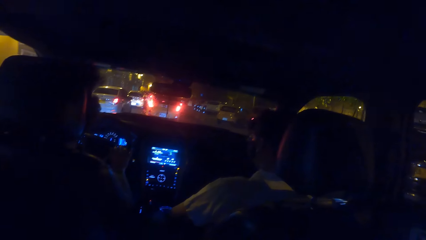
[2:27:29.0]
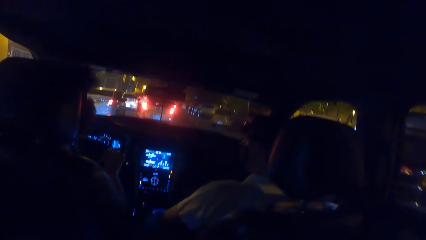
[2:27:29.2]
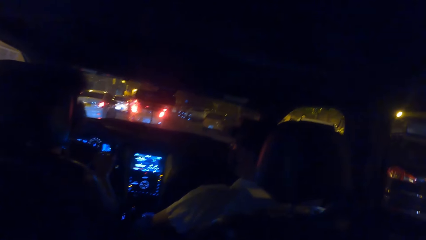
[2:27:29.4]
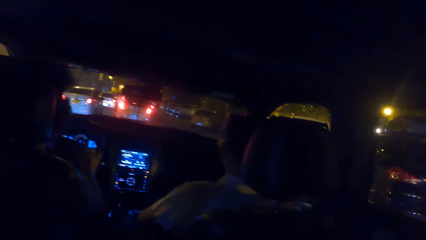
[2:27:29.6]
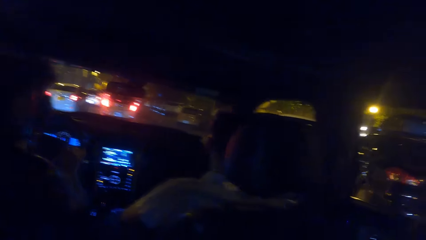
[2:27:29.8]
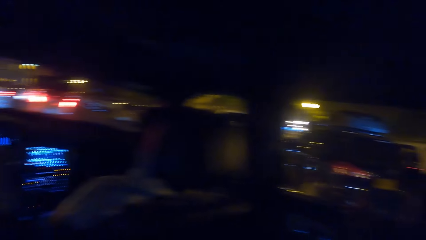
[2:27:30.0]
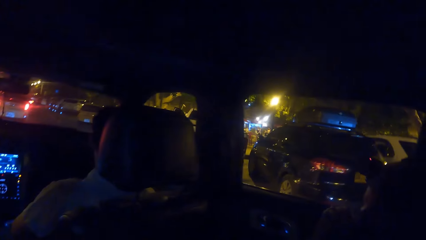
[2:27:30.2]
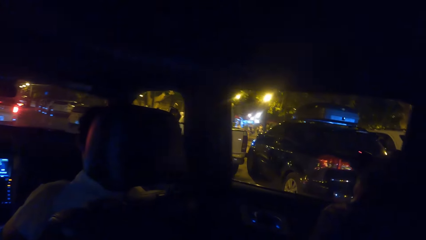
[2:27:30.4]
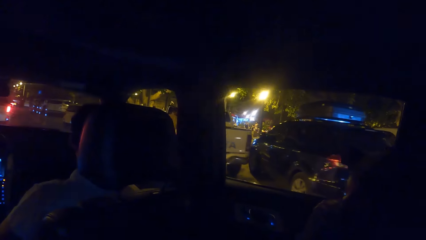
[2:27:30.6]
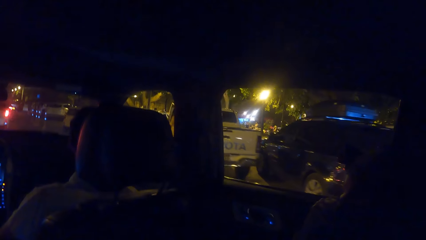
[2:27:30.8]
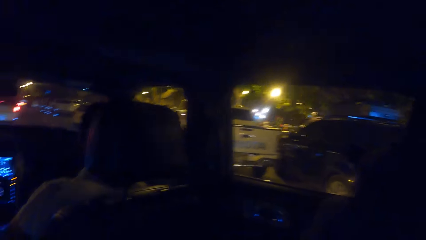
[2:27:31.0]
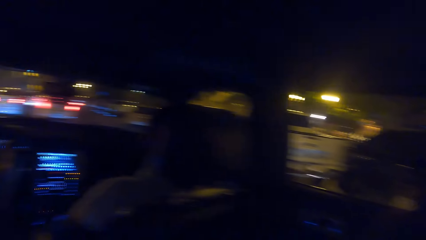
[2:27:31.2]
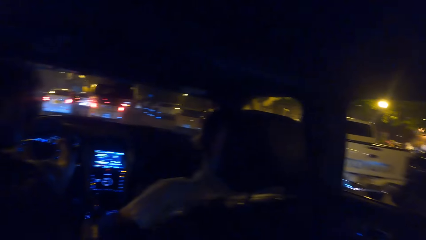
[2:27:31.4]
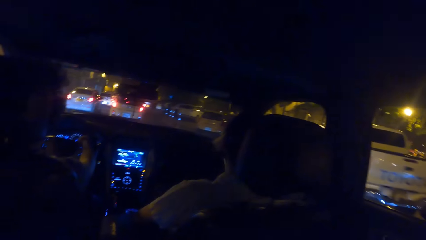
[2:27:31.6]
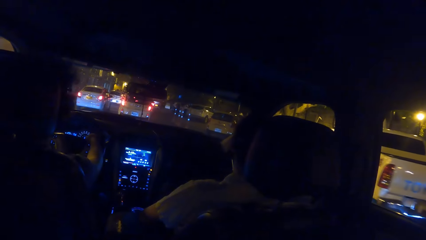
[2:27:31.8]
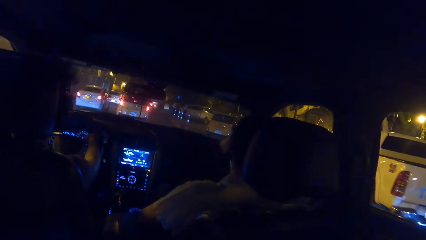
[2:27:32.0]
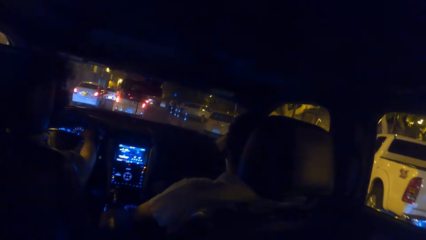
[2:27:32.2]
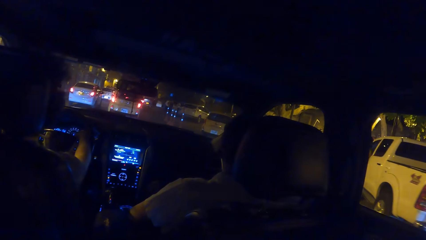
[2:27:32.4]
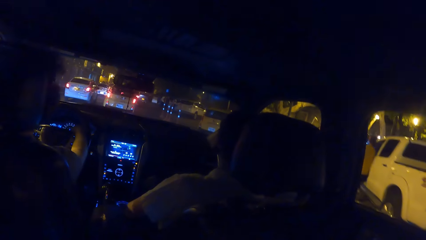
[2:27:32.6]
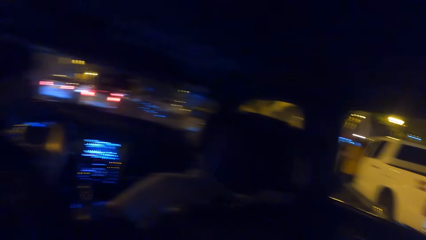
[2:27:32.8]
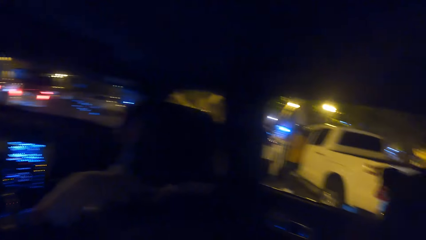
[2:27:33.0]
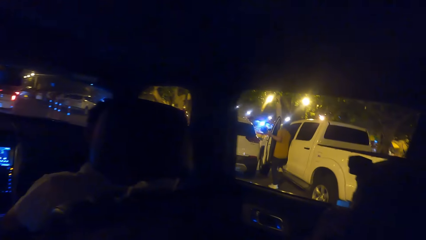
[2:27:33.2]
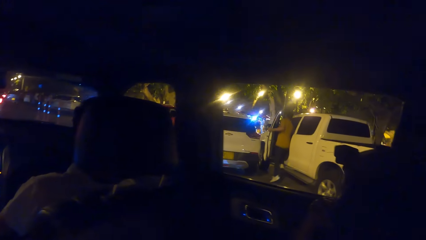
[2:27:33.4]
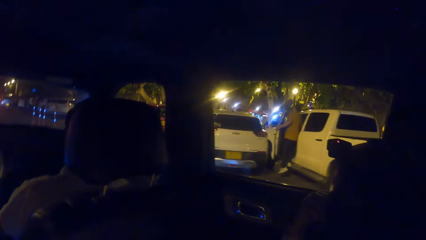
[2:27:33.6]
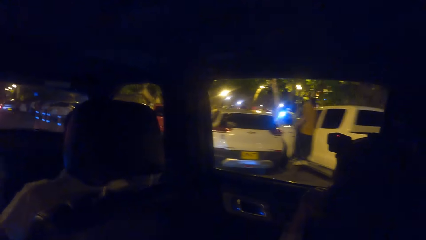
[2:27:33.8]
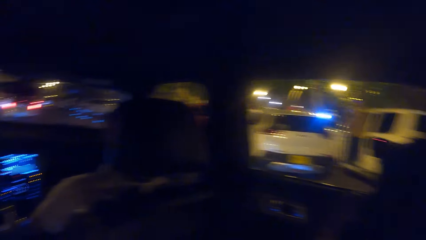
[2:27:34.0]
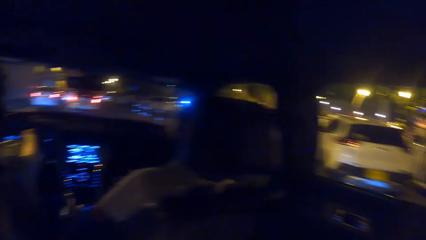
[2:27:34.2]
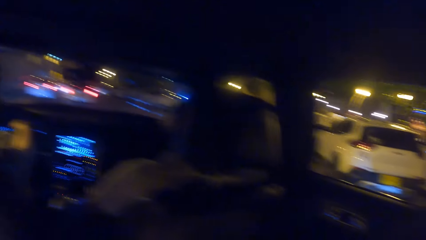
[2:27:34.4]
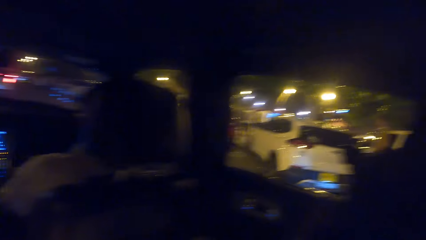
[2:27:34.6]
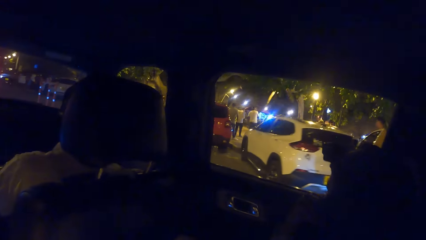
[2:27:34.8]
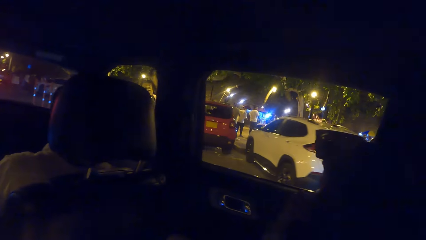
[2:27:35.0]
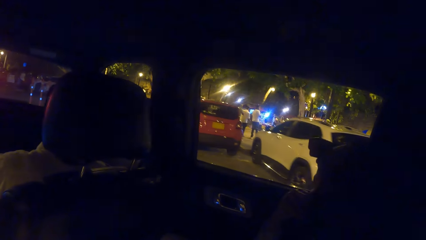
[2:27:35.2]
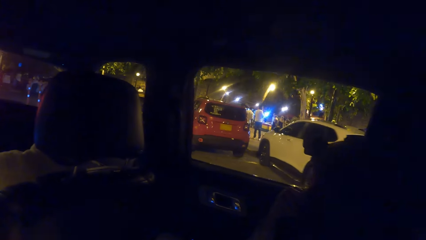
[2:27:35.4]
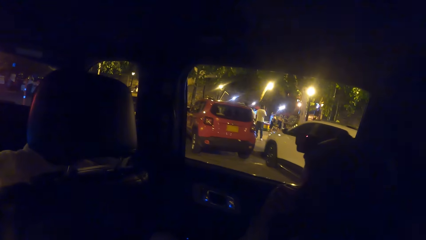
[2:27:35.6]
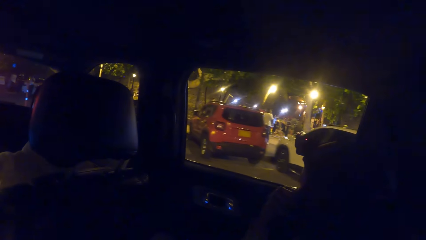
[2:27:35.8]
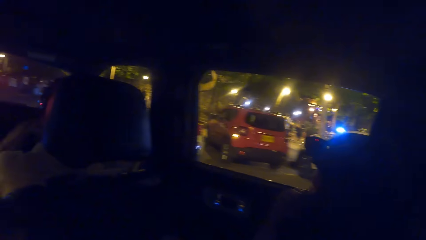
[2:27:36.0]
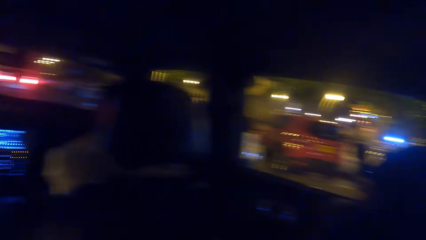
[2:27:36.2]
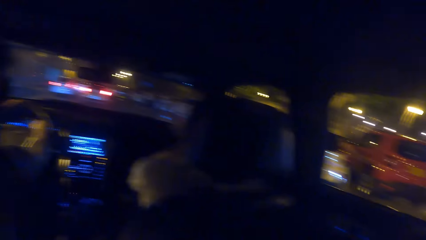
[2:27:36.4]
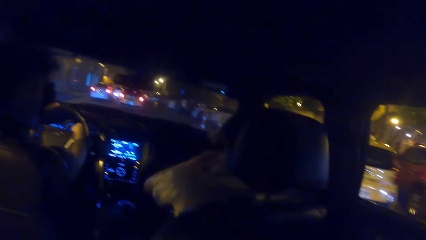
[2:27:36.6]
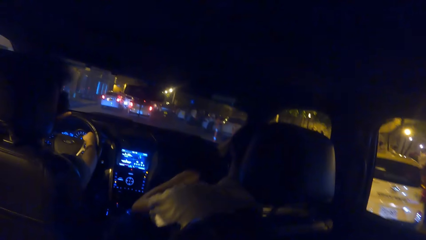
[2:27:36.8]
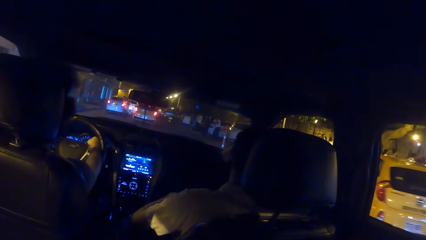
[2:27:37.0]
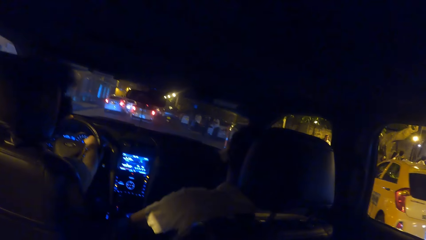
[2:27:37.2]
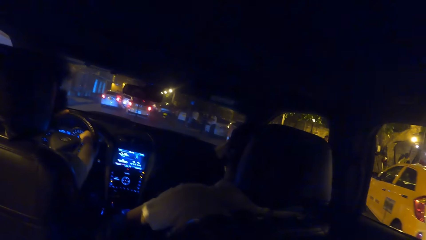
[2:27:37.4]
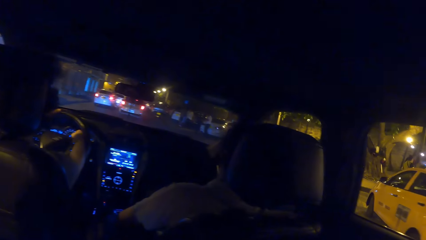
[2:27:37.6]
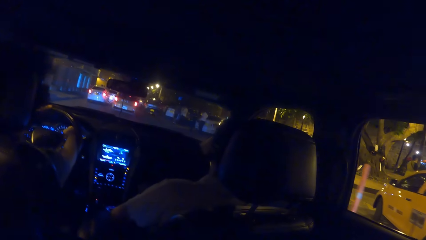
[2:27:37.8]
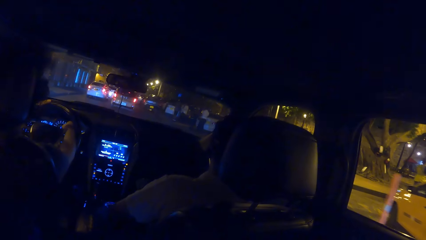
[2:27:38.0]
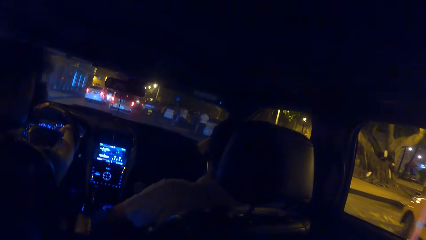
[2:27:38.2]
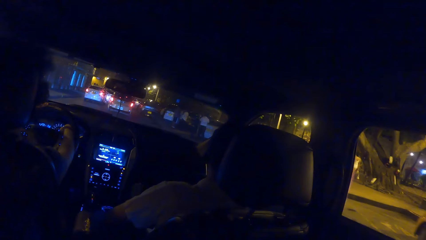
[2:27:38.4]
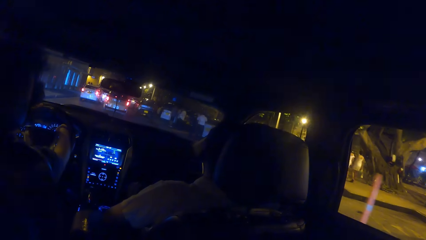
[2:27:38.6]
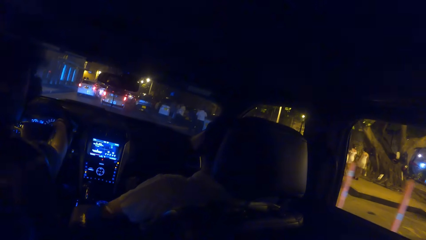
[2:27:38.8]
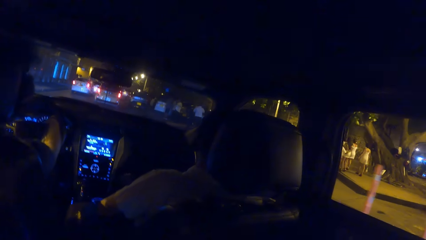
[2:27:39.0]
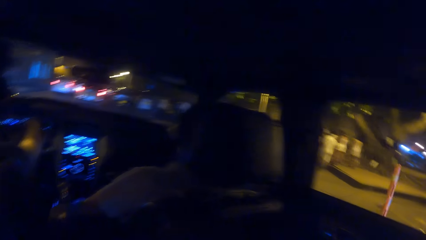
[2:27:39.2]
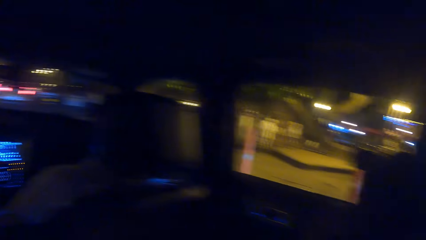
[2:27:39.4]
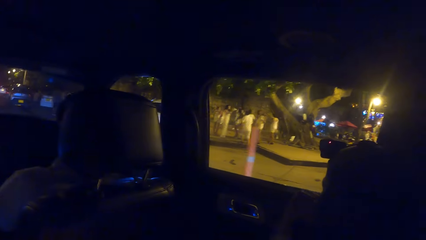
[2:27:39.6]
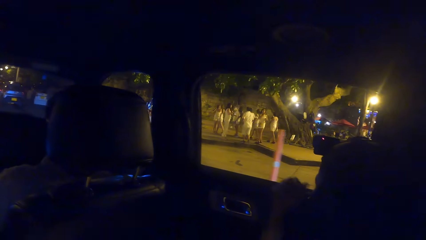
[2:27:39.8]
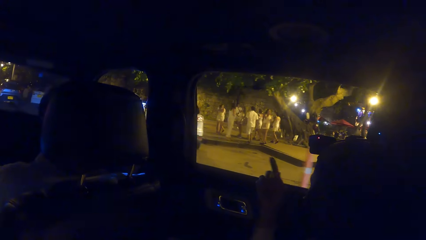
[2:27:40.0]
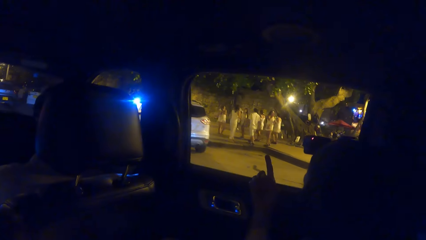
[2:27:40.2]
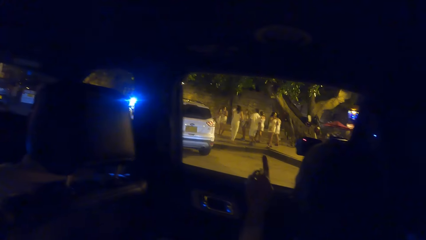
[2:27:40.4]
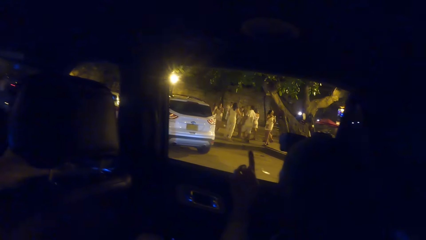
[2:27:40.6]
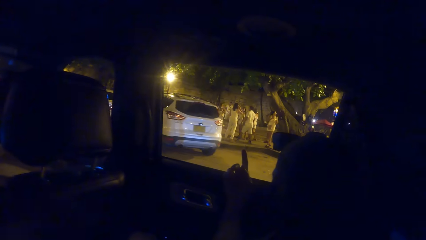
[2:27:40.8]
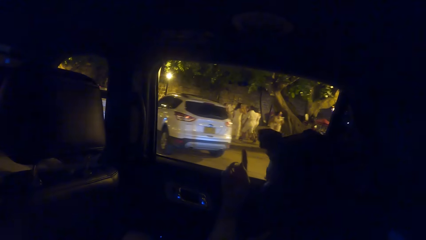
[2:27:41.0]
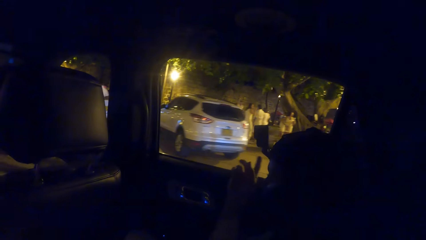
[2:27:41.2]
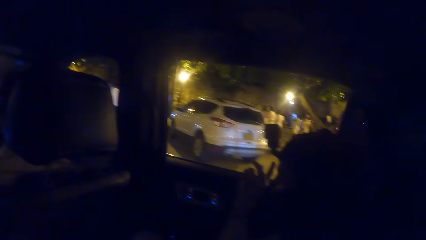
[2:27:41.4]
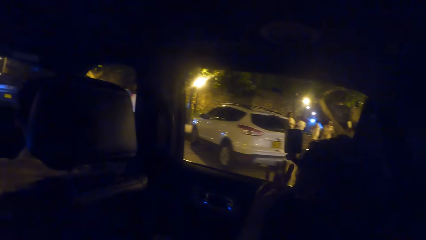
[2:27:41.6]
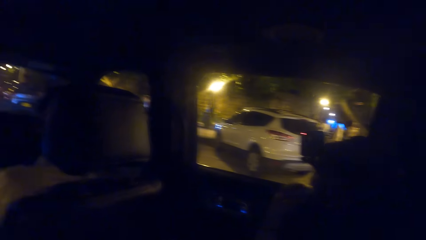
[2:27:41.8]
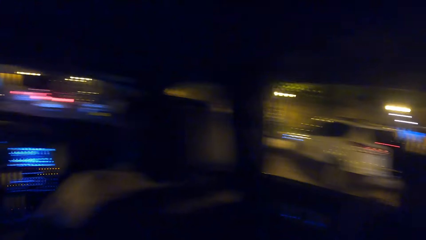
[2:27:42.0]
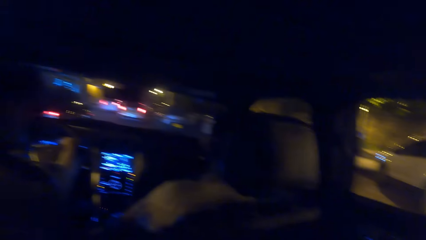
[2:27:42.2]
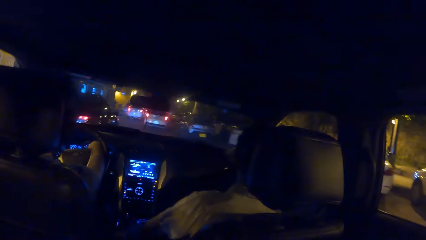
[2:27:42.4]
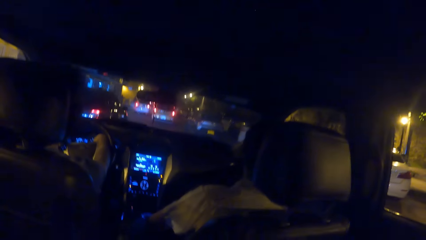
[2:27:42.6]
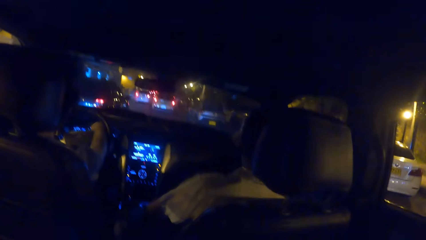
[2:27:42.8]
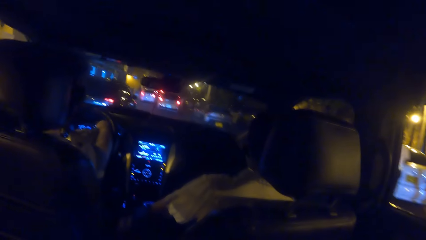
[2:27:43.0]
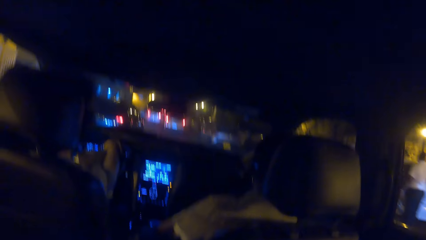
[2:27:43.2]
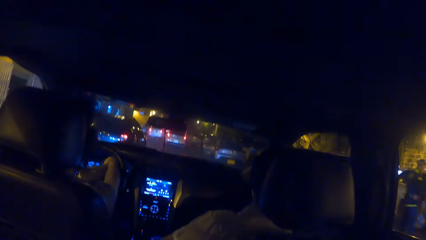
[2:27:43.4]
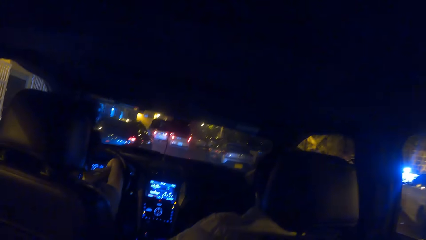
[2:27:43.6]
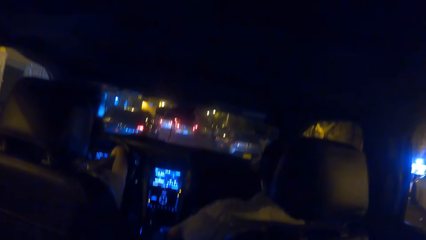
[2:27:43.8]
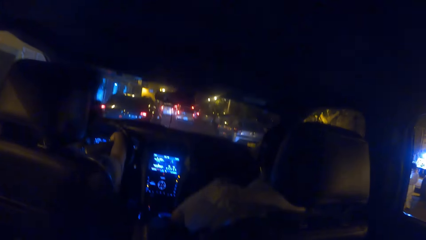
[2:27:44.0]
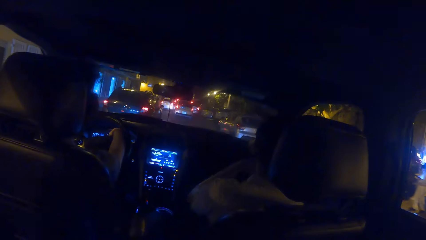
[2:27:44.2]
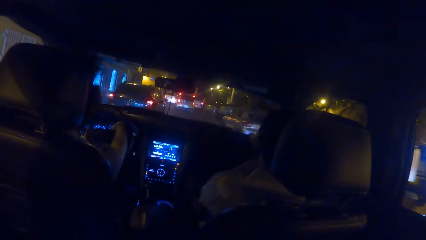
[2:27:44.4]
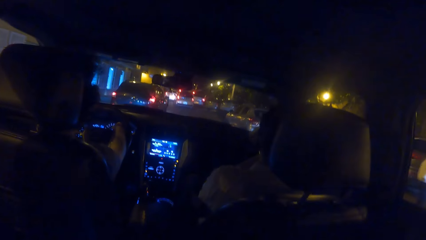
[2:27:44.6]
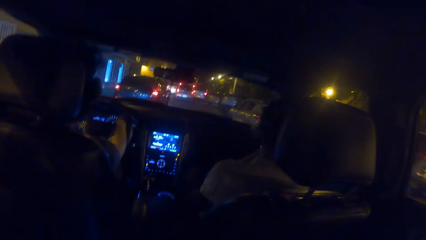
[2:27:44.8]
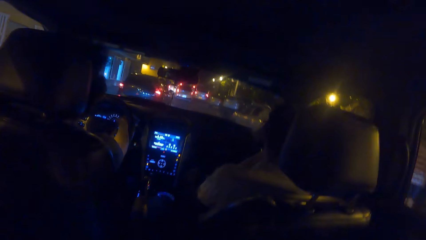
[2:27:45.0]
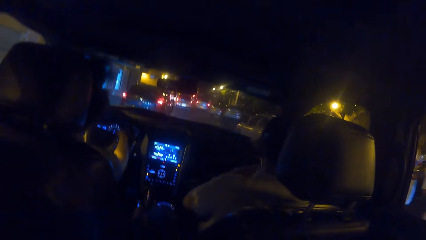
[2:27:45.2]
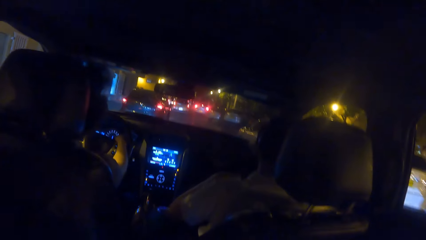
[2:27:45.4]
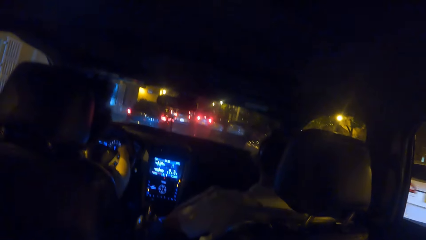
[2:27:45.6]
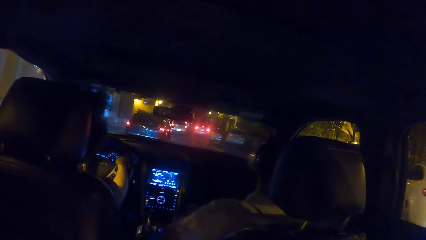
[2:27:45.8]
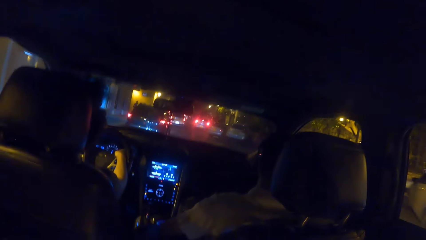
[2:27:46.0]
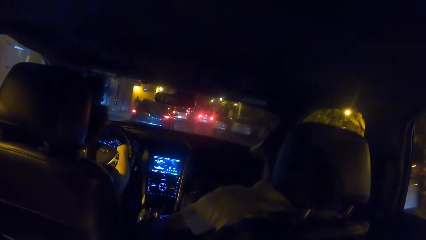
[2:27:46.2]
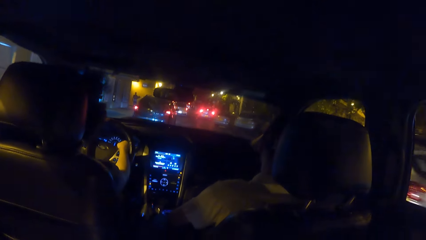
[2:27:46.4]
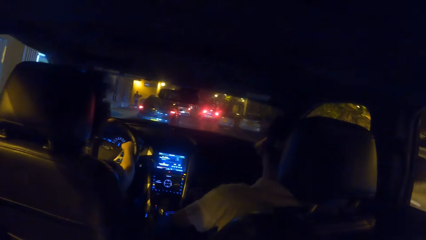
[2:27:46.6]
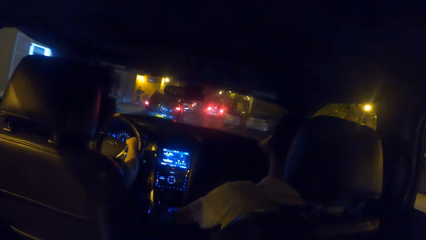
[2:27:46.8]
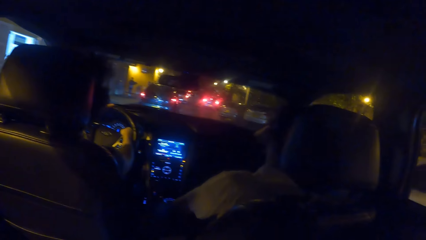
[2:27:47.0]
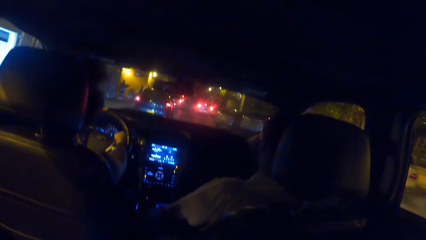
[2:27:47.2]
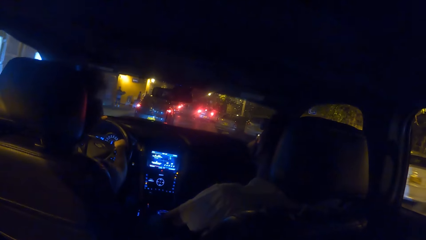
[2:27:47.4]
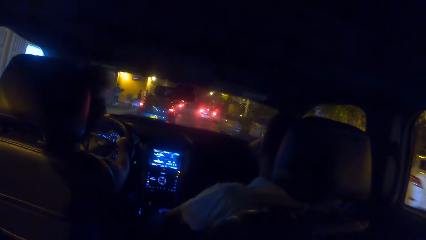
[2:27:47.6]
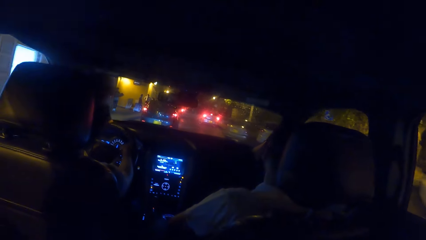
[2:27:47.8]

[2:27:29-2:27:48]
The camera wearer looks at cars outside. They look in front of a car. They look at cars outside. A person points outside. The camera wearer looks in front of the car. They look at people outside the car. Another person points outside. The other person looks in front of the car. A car drives past the camera wearer. The camera wearer looks in front of the car. The first person points outside.
